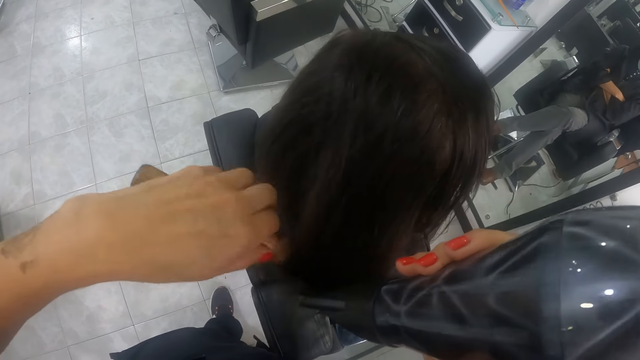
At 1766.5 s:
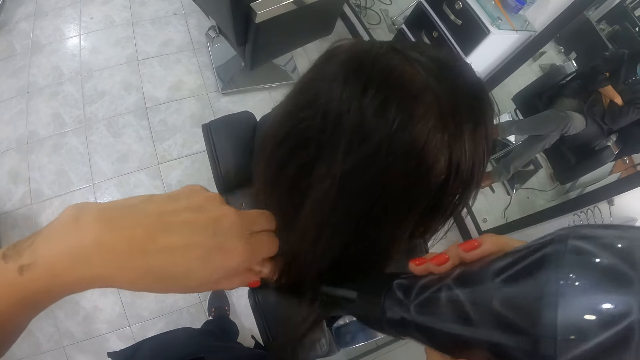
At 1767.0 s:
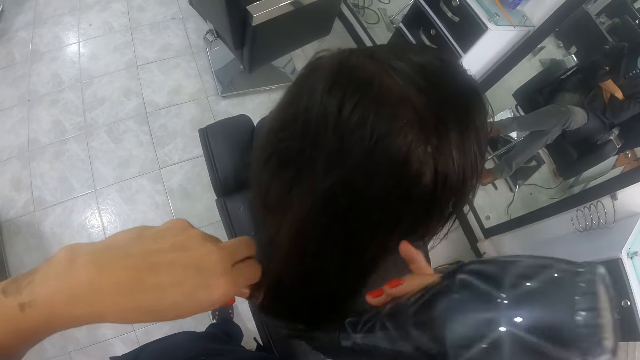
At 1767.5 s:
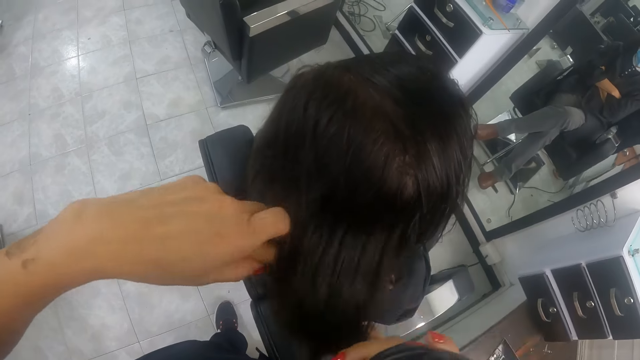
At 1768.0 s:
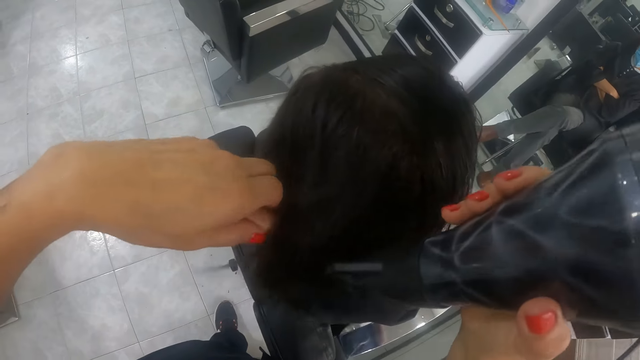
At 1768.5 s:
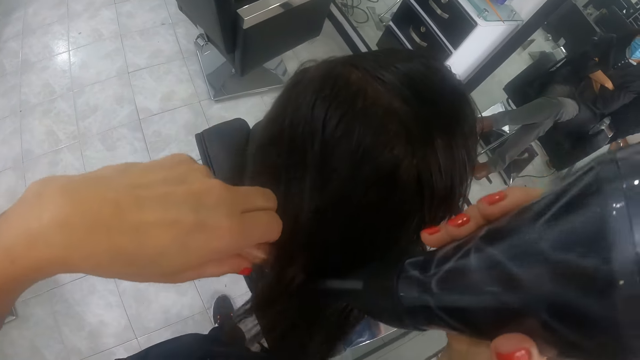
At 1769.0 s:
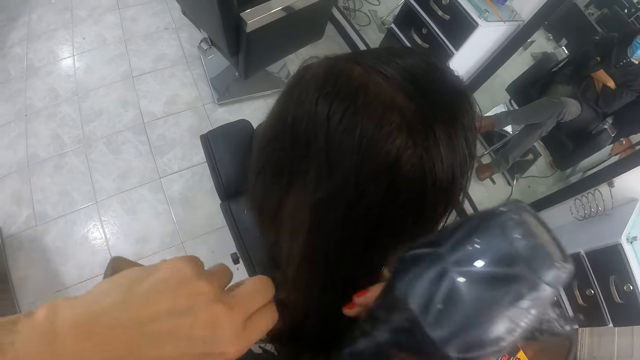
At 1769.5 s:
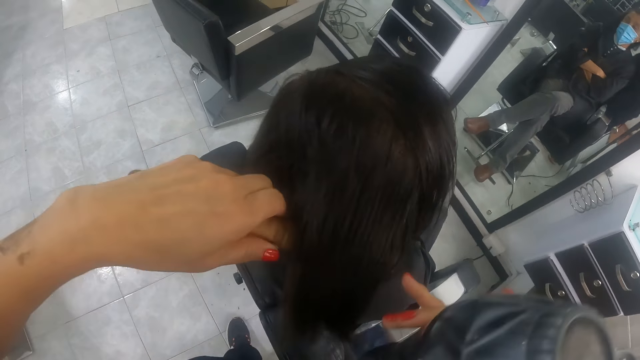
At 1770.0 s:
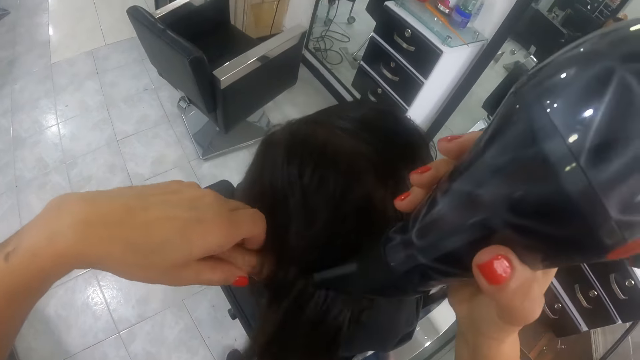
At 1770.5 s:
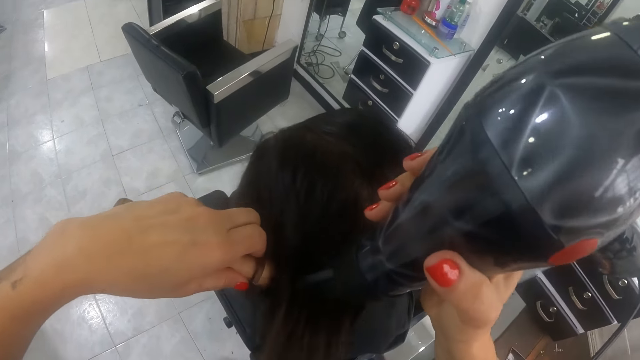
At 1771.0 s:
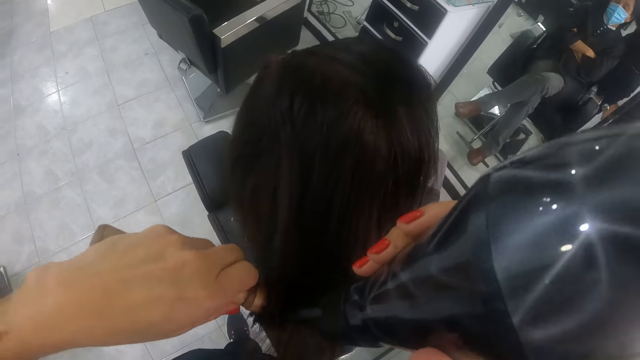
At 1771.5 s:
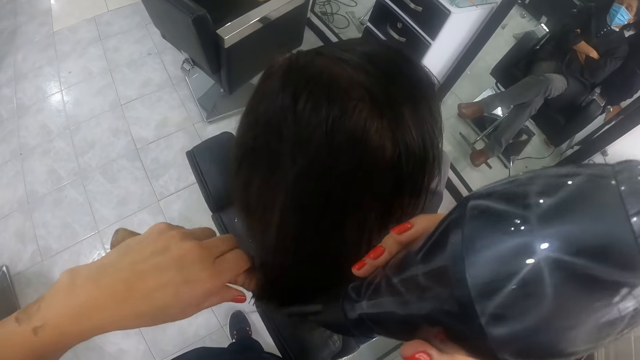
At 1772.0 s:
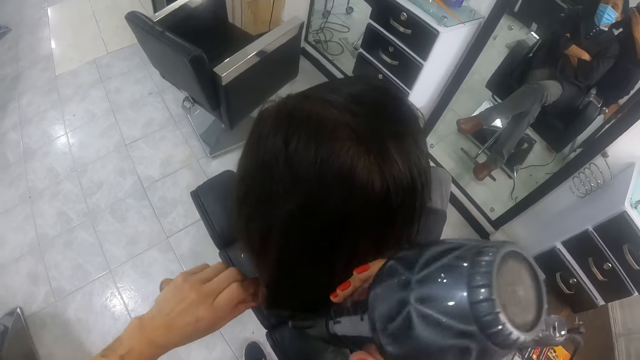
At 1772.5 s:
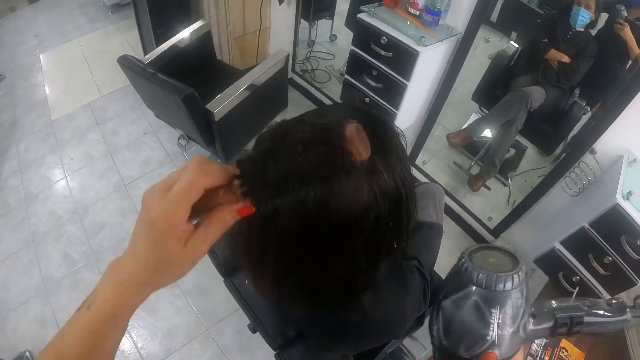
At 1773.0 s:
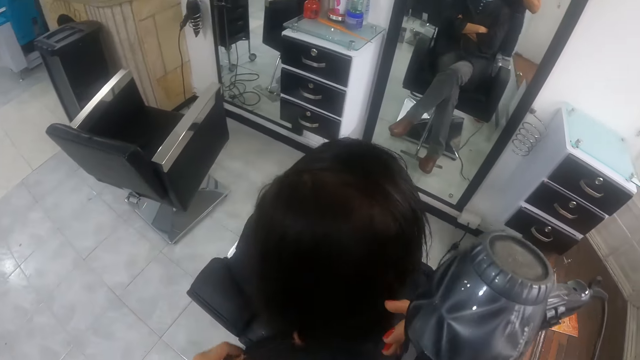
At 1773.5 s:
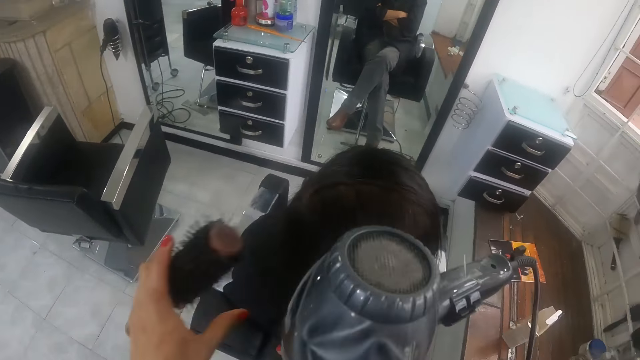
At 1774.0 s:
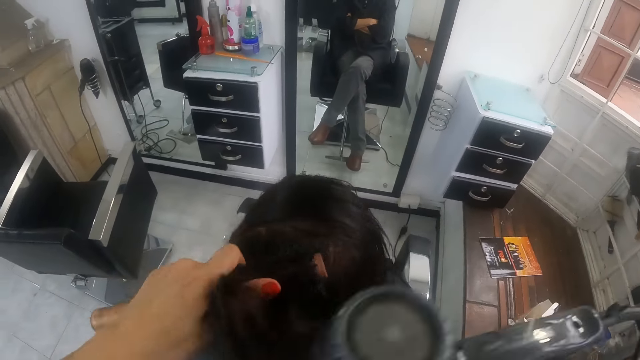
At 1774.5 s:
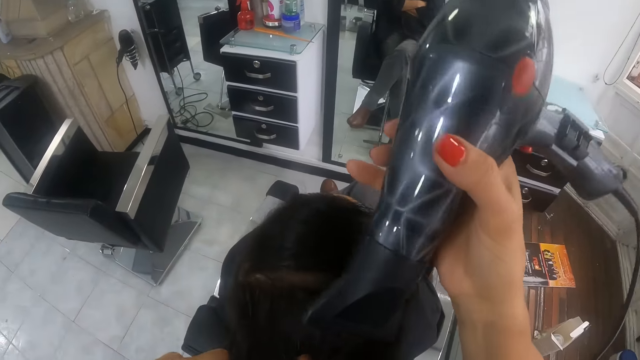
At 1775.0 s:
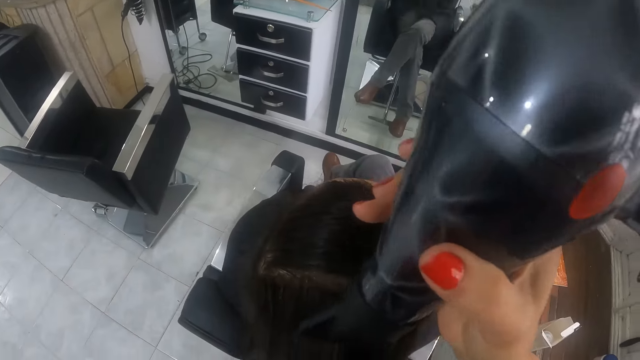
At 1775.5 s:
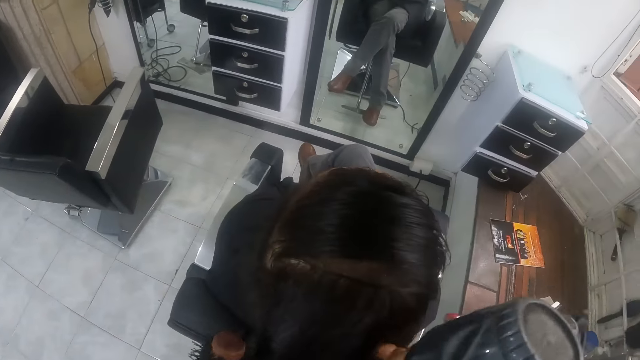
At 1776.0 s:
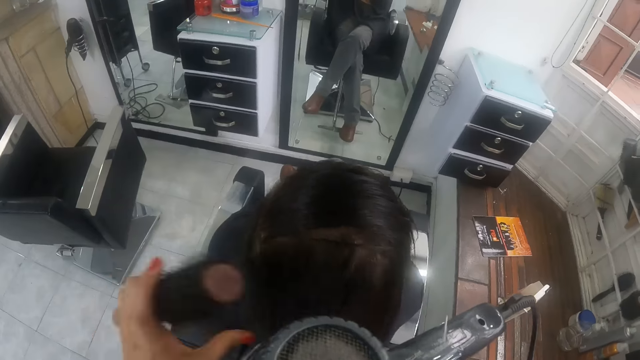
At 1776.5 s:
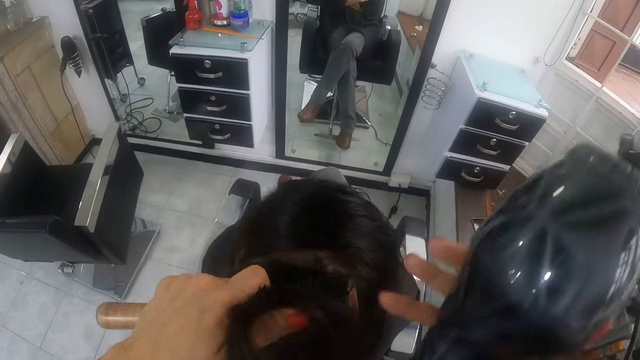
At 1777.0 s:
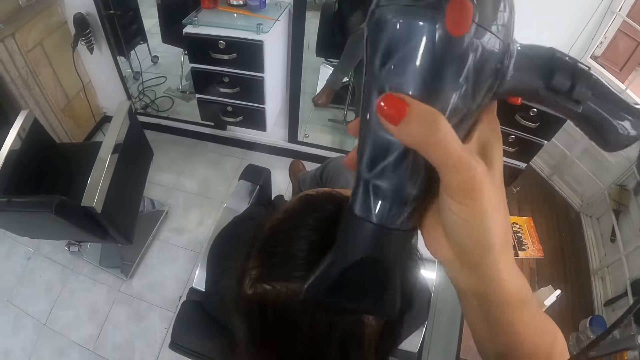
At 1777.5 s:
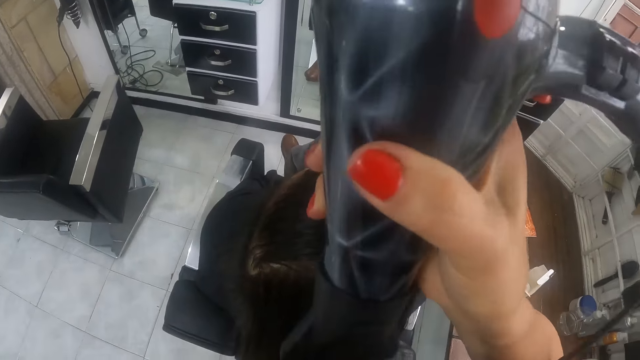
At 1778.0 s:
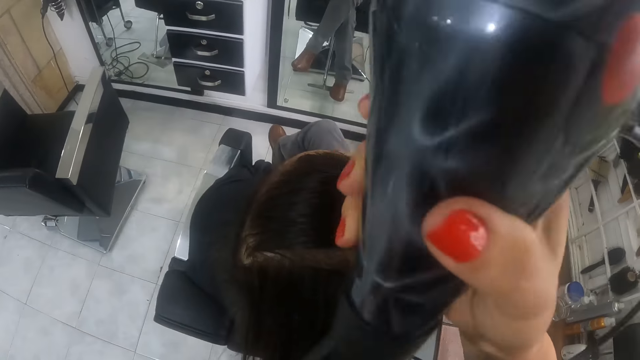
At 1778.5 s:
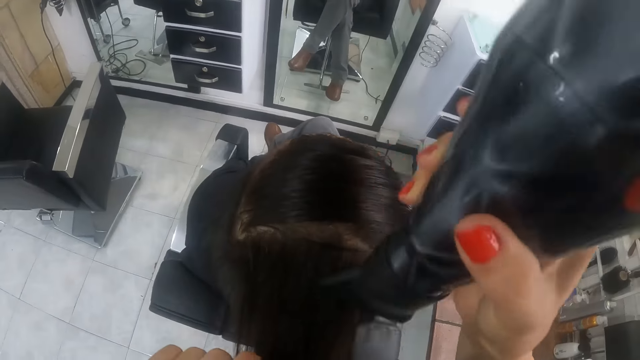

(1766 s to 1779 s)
The camera wearer pulls the portion of the hair of the man from the round brush in her left hand with her right hand. She straightens the portion of the hair of the man from her right hand with the round brush in her left hand. She uses the hair dryer in her right hand on the portion of the hair of the man. She pulls the portion of the hair of the man from the round brush in her left hand with her right hand. She straightens the portion of the hair of the man from her right hand with the round brush in her left hand. She uses the hair dryer in her right hand on the portion of the hair of the man. She brushes the hair of the man with the round brush in her left hand. She pulls a portion of the hair of the man with her right hand. She straightens the portion of the hair of the man from her right hand with the round brush in her left hand. She uses the hair dryer in her right hand on the portion of the hair of the man. She pulls the portion of the hair of the man from the round brush in her left hand with her right hand. She straightens the portion of the hair of the man from her right hand with the round brush in her left hand. She uses the hair dryer in her right hand on the portion of the hair of the man.

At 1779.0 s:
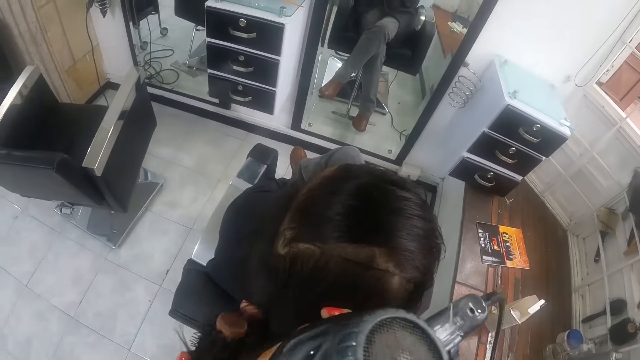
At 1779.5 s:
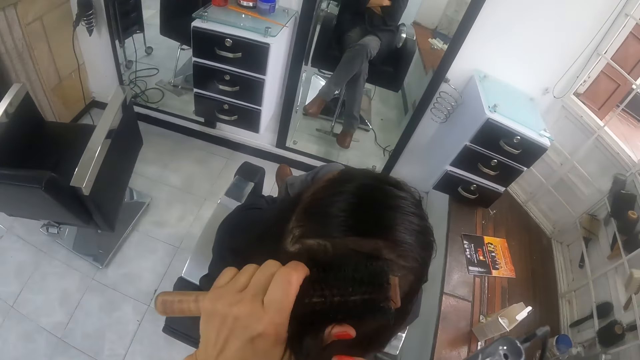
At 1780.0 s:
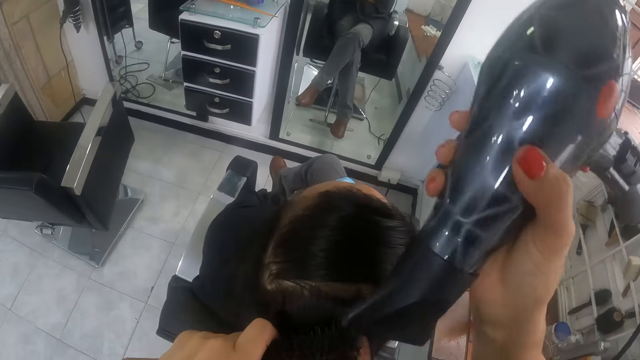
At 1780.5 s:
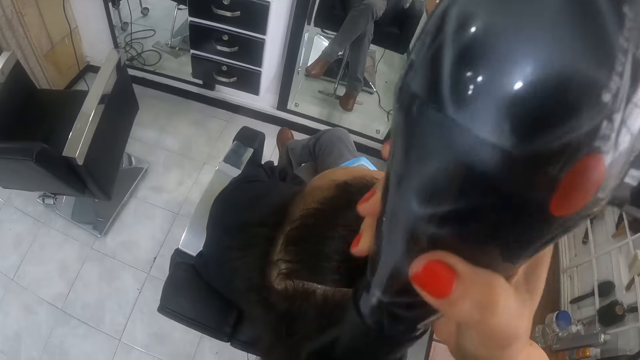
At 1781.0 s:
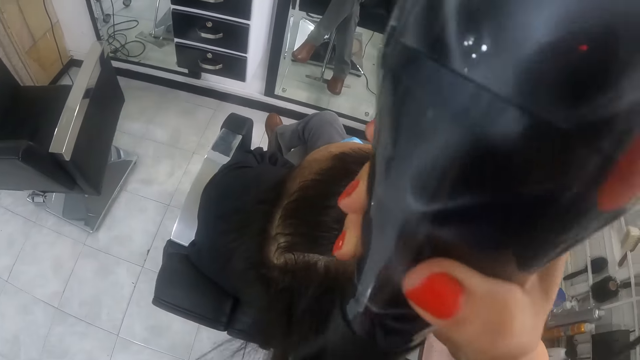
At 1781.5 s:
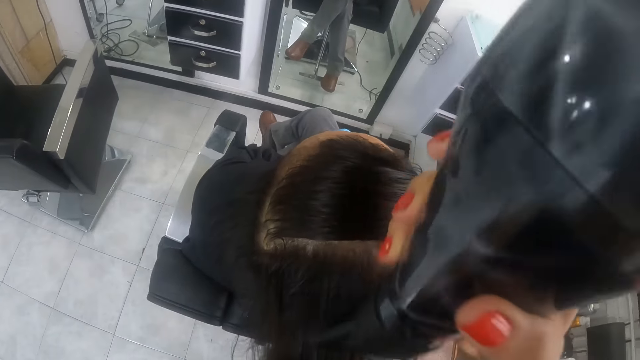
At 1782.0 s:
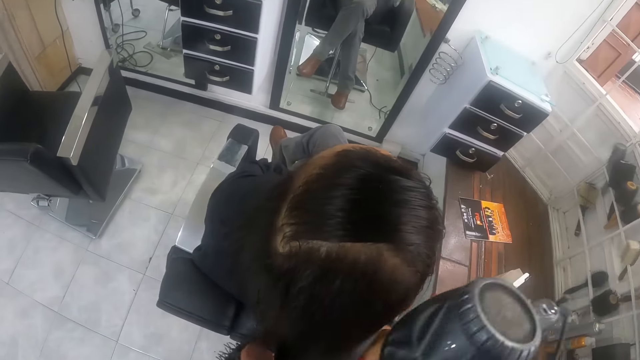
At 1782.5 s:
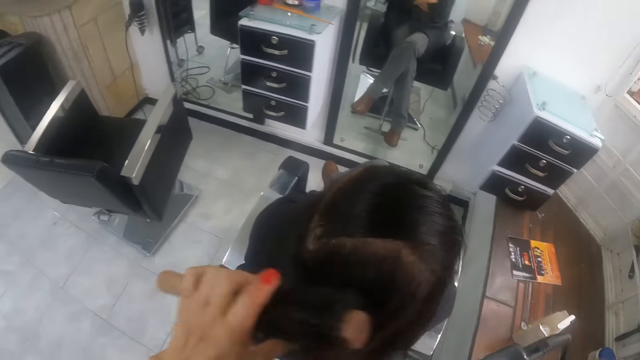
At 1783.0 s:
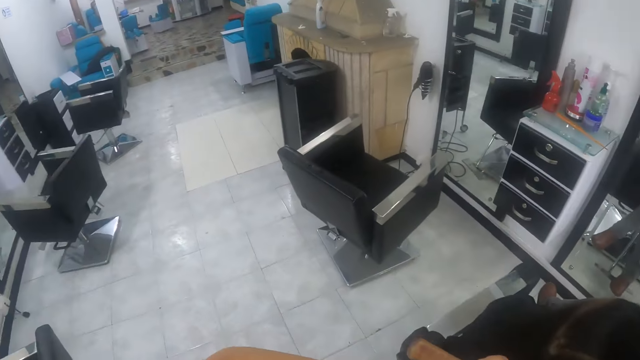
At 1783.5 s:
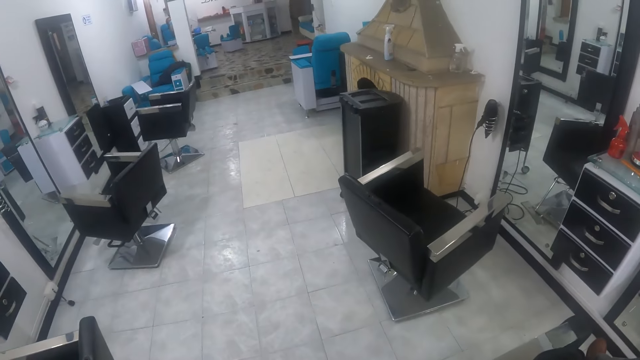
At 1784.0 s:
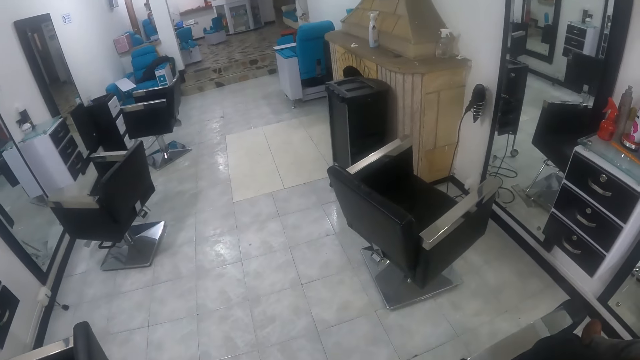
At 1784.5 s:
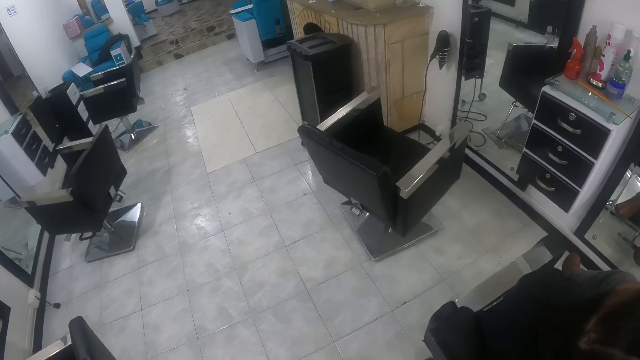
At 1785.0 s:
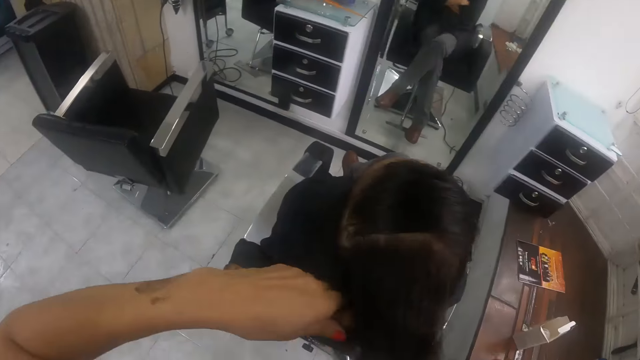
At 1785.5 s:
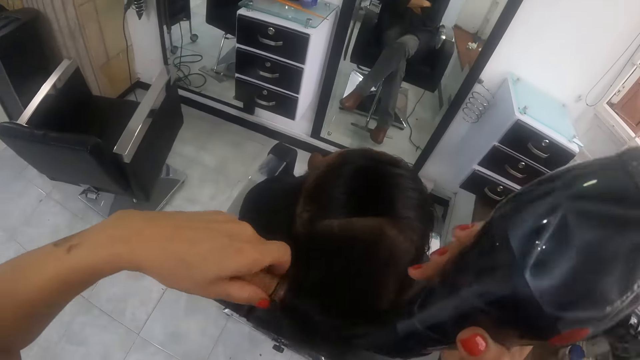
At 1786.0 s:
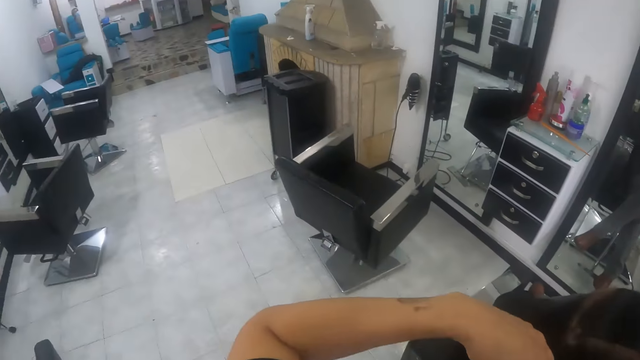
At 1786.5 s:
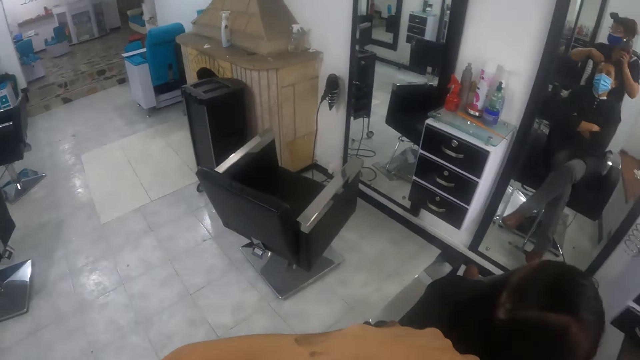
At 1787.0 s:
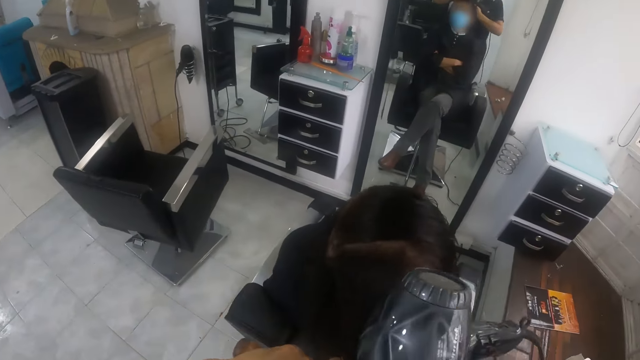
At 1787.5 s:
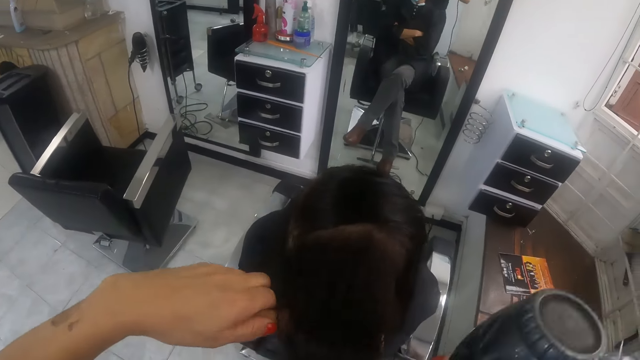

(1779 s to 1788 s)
The camera wearer pulls the portion of the hair of the man from the round brush in her left hand with her right hand. She straightens the portion of the hair of the man from her right hand with the round brush in her left hand. She uses the hair dryer in her right hand on the portion of the hair of the man. She pulls the portion of the hair of the man from the round brush in her left hand with her right hand. She straightens the portion of the hair of the man from her right hand with the round brush in her left hand. She straightens the portion of the hair of the man from her right hand with the round brush in her left hand again. She uses the hair dryer in her right hand on the portion of the hair of the man.
